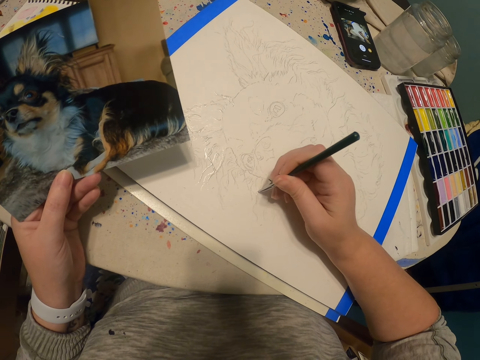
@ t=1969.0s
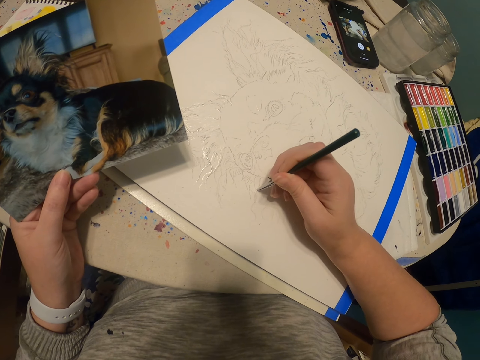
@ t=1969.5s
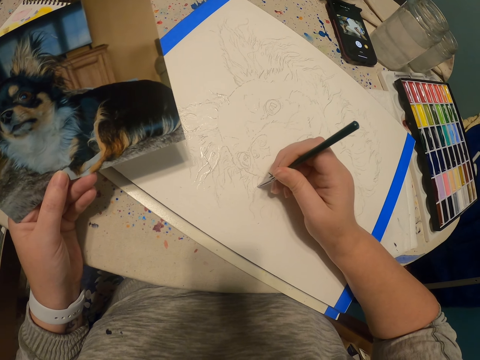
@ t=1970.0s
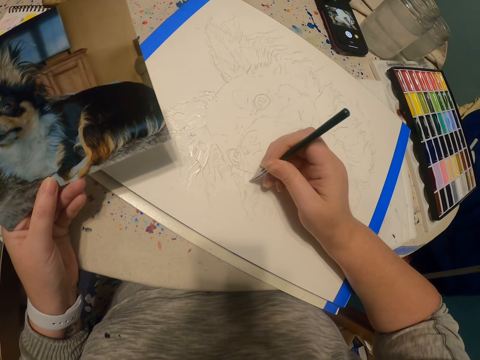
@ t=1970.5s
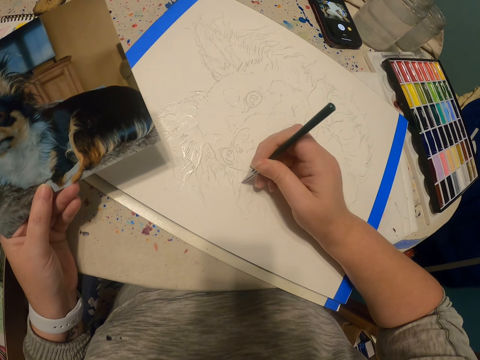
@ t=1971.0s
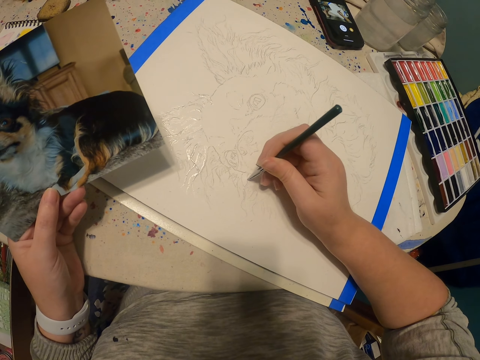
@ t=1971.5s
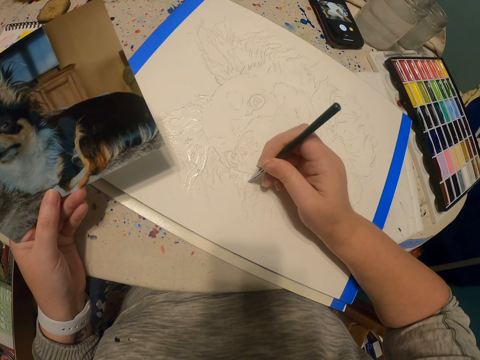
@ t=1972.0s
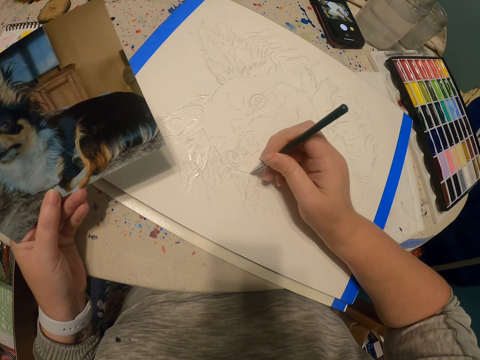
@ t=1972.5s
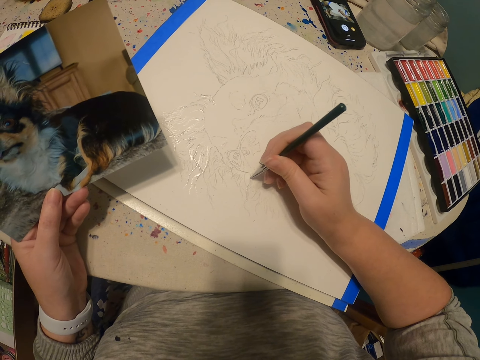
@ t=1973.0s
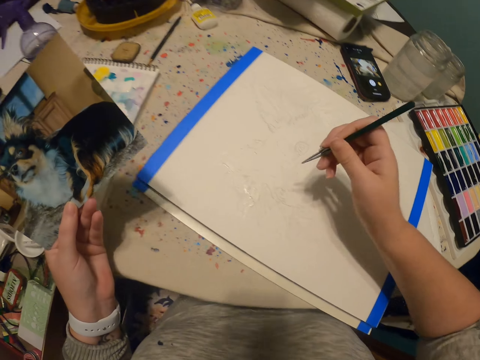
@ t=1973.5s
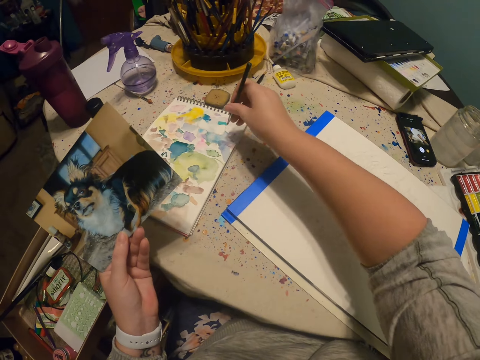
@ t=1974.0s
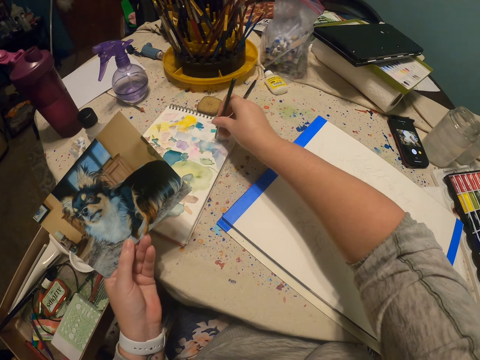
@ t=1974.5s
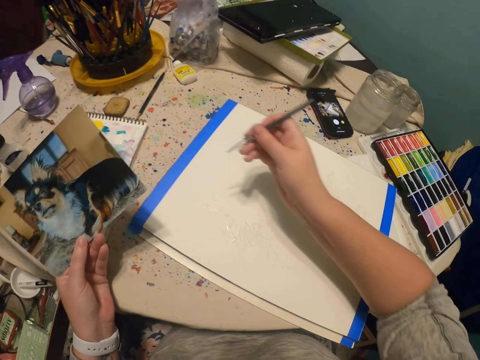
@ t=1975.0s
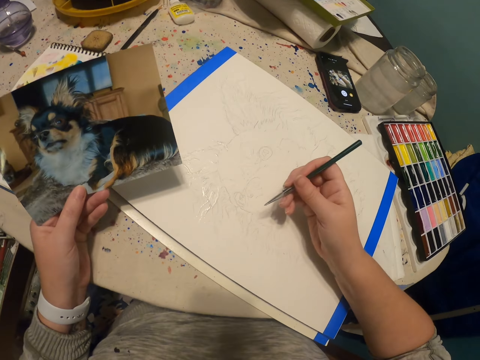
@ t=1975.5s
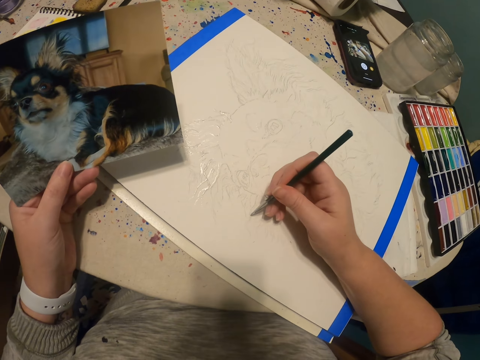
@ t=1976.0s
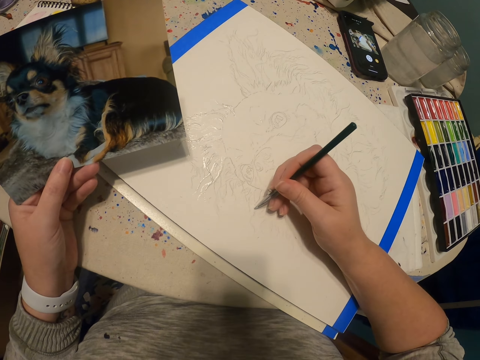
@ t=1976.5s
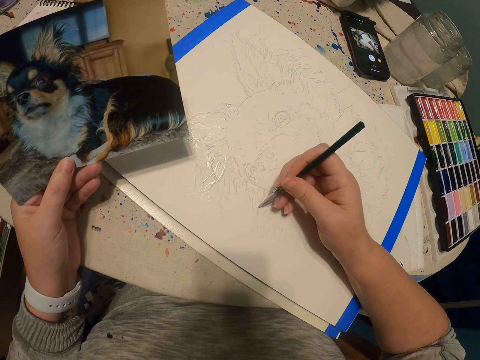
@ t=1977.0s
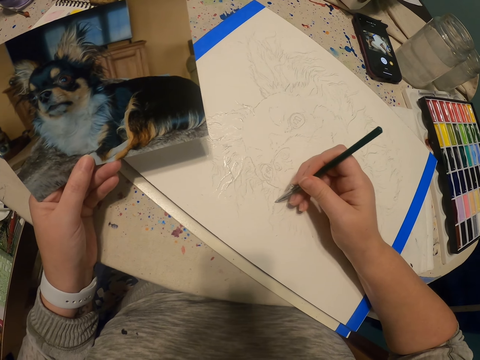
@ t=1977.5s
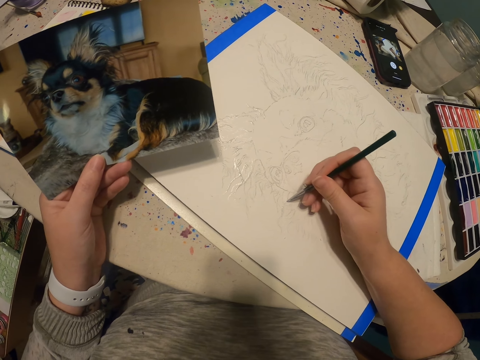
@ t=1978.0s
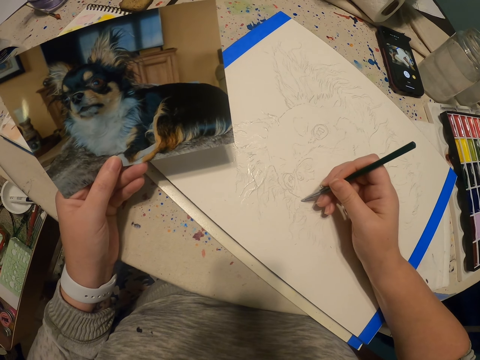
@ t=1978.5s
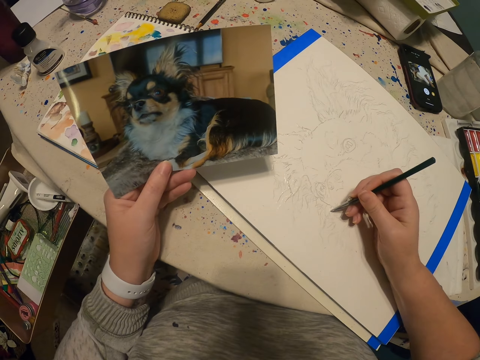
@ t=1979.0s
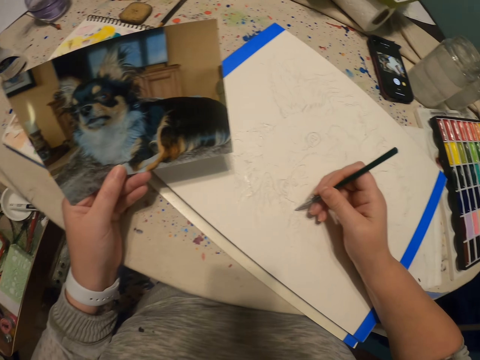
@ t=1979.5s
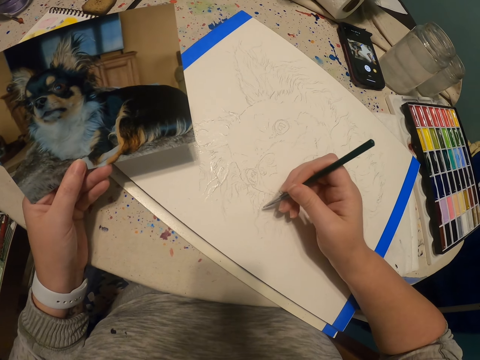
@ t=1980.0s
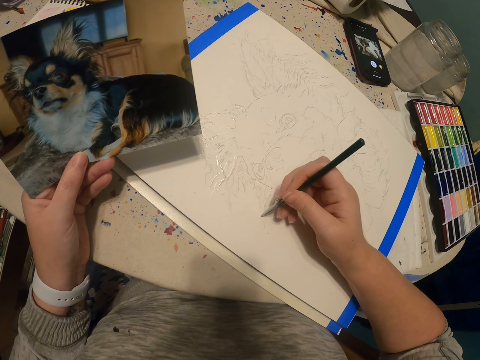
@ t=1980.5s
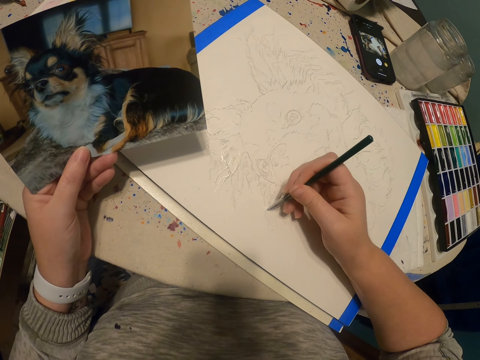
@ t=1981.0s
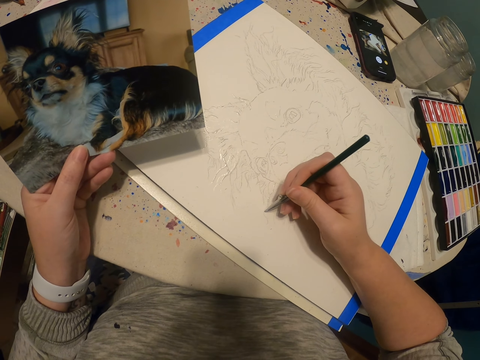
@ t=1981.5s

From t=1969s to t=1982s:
The camera wearer scoops paint with a paint pen. They put ink on the tube. They paint a sketch of a dog with the paint pen.

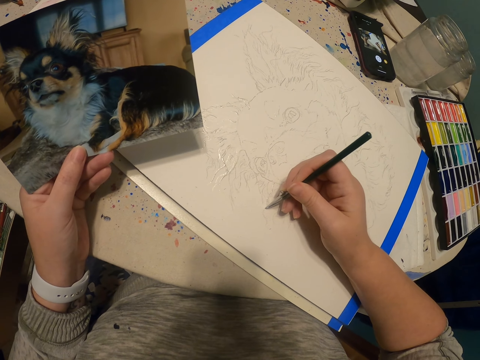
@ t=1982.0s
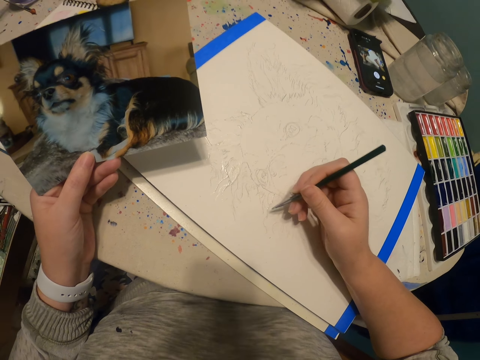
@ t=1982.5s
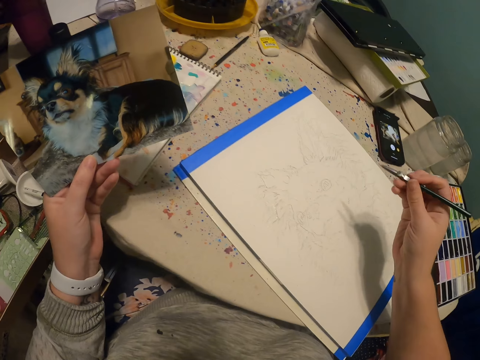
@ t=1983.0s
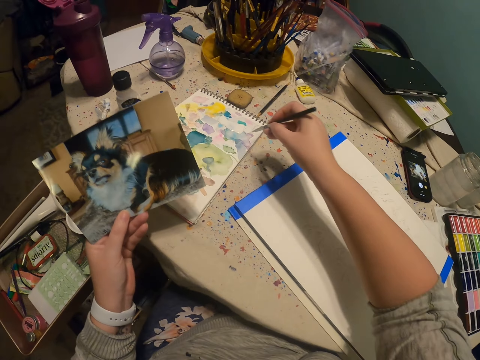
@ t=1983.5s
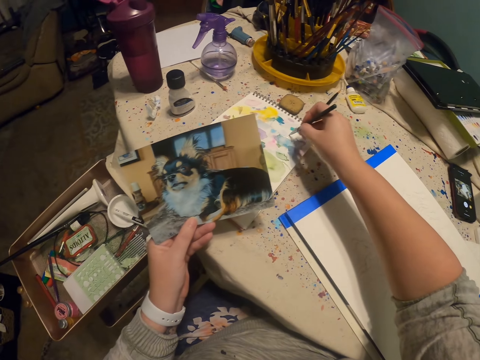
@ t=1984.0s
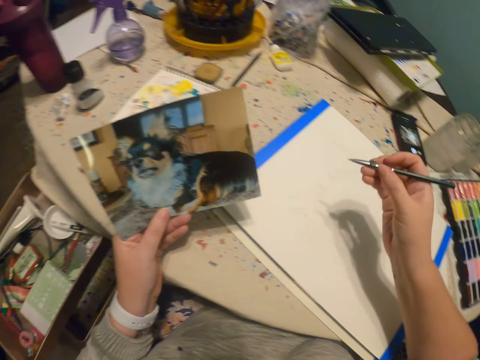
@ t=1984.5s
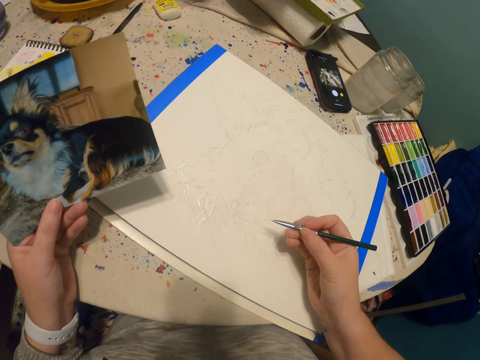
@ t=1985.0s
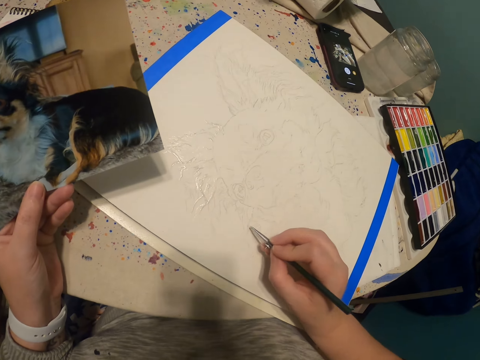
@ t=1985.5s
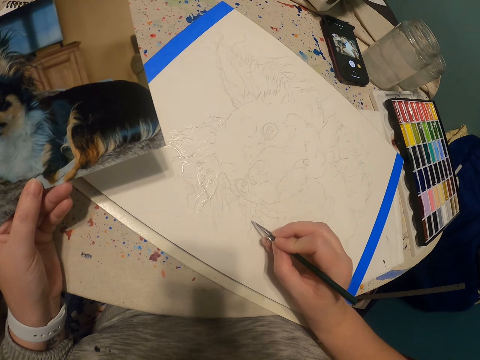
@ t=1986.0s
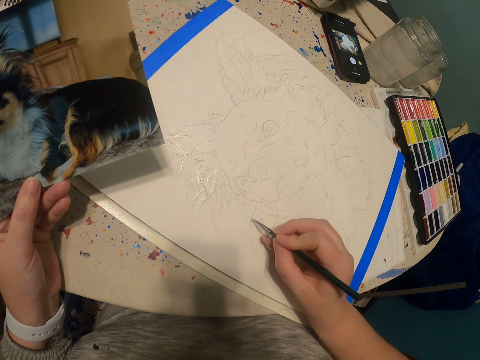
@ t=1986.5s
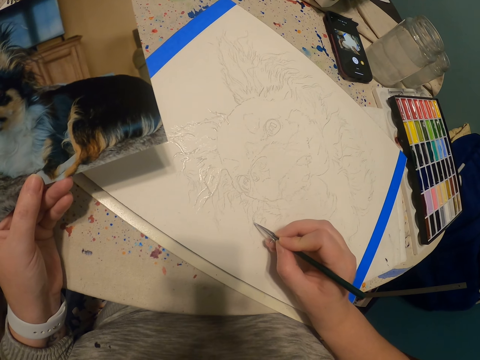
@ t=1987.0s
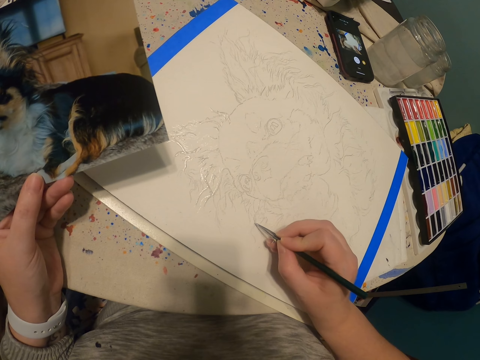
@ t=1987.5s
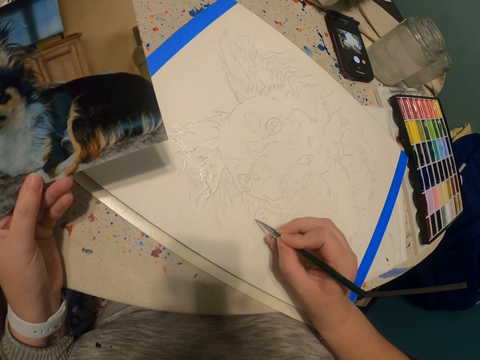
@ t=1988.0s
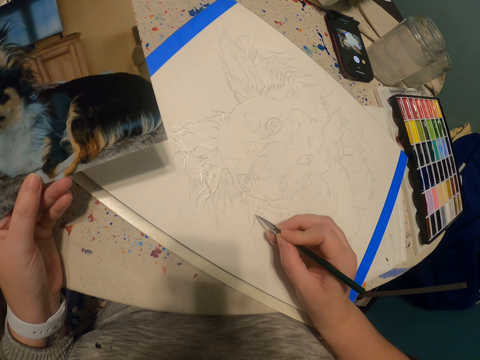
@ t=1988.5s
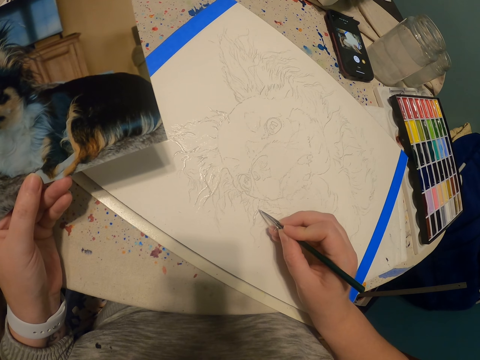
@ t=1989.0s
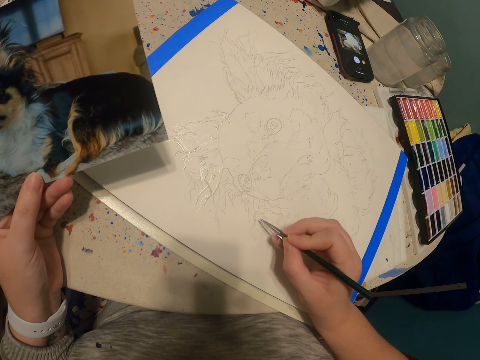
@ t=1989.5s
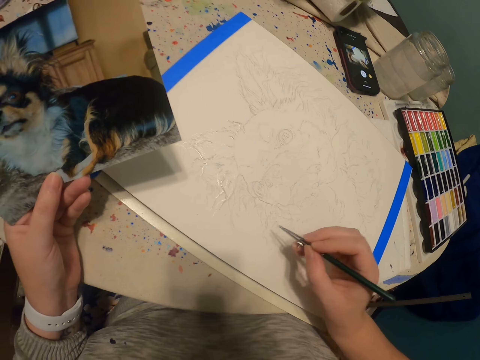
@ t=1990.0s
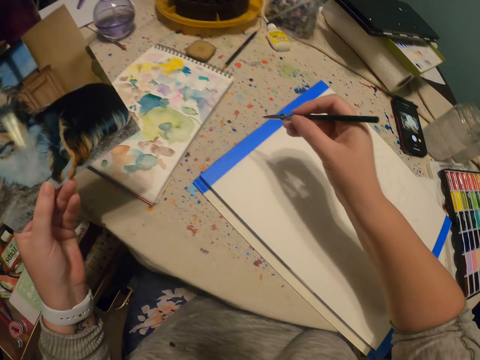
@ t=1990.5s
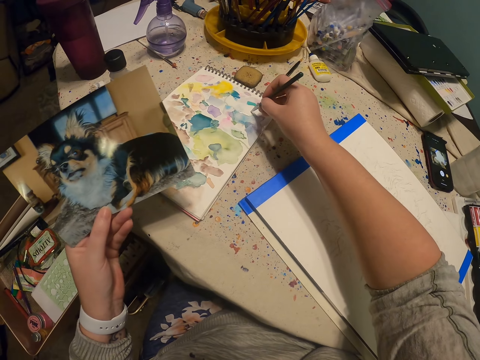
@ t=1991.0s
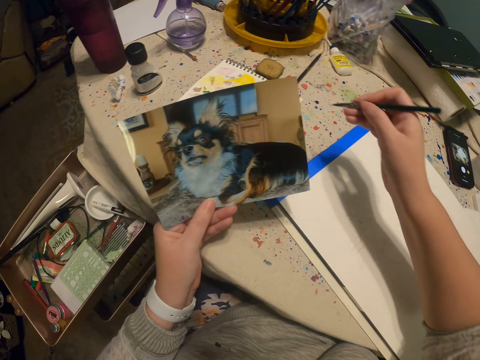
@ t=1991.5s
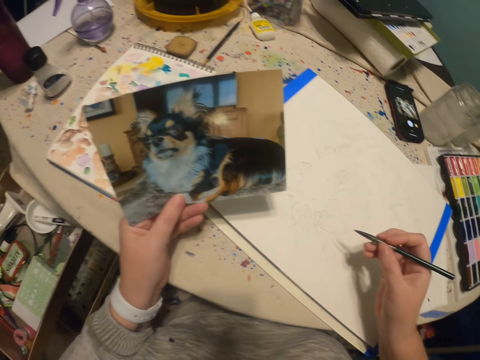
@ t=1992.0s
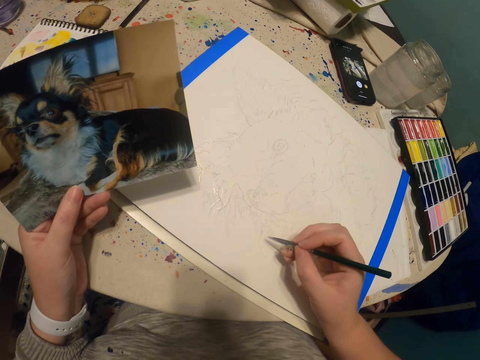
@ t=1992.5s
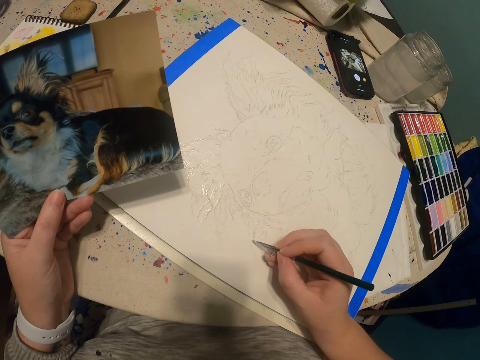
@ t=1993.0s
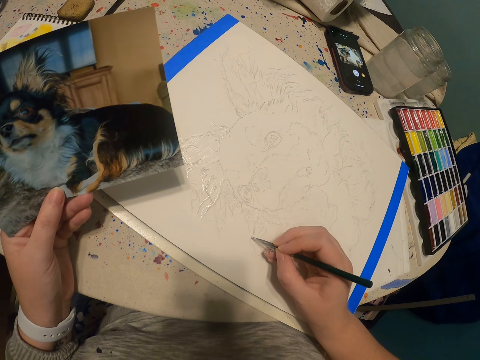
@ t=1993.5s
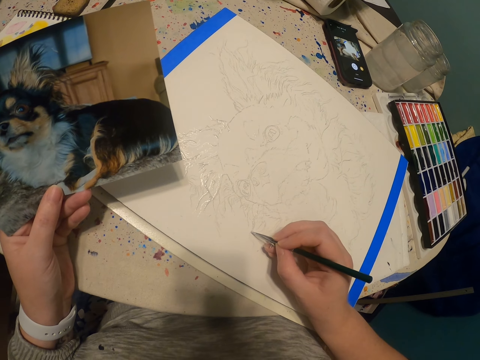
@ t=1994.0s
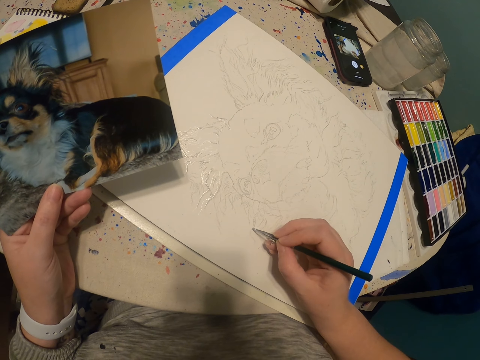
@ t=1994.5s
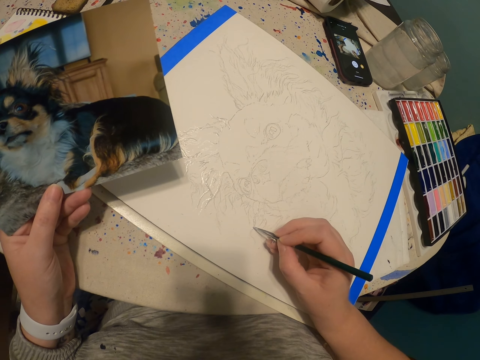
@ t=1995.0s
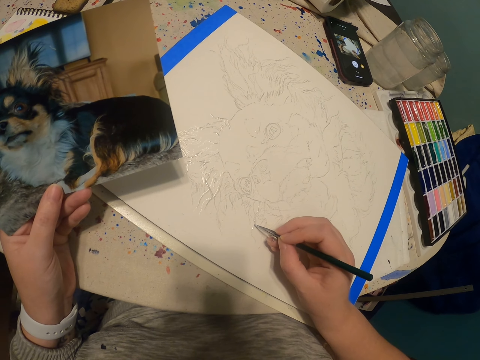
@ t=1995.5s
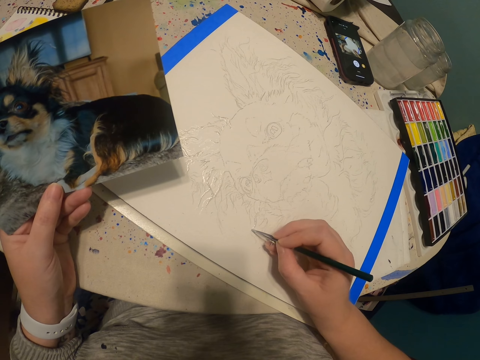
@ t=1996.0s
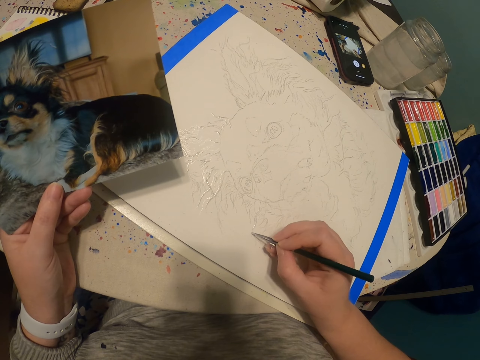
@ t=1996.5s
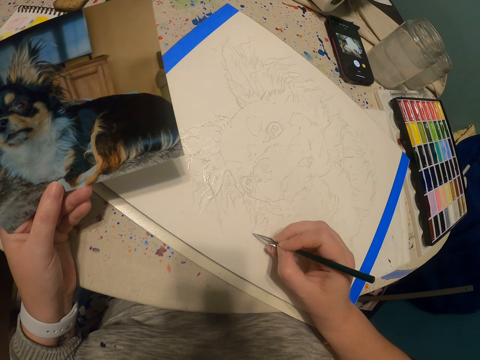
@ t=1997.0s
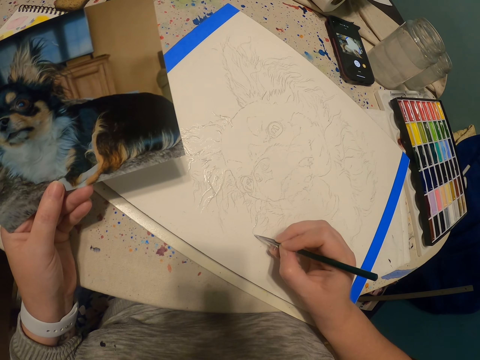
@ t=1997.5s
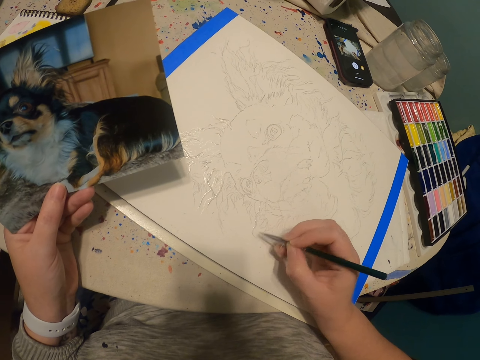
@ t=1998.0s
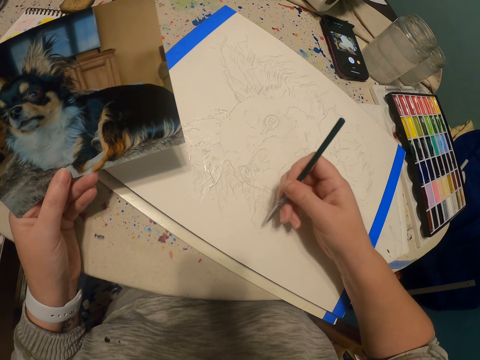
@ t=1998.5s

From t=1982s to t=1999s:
The camera wearer scoops paint with a paint pen. They put ink on the tube. They paint a sketch of a dog with the paint pen. They scoop paint with the paint pen. They put ink on the tube. They paint the sketch of the dog with the paint pen.
